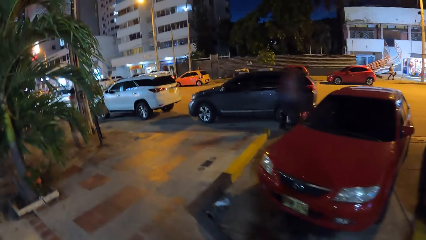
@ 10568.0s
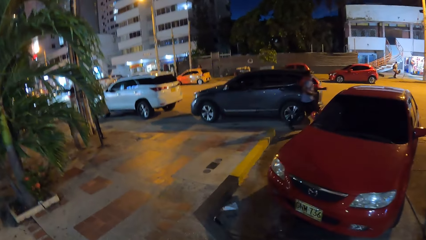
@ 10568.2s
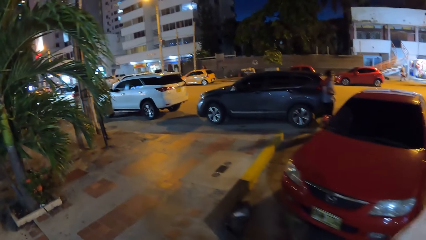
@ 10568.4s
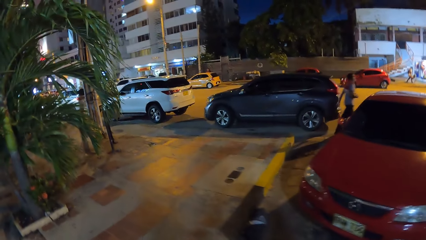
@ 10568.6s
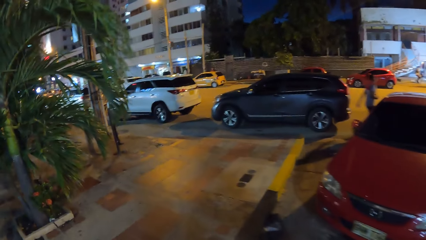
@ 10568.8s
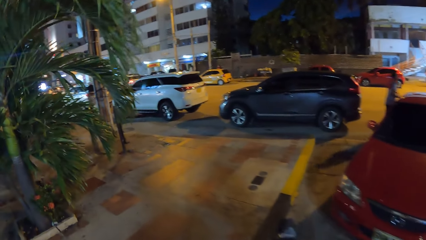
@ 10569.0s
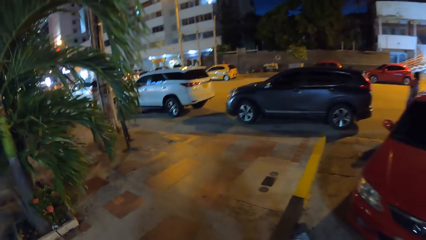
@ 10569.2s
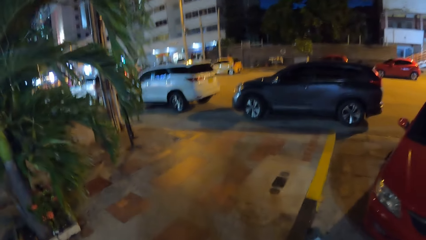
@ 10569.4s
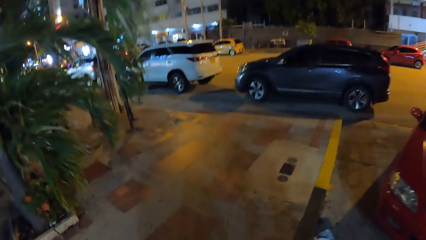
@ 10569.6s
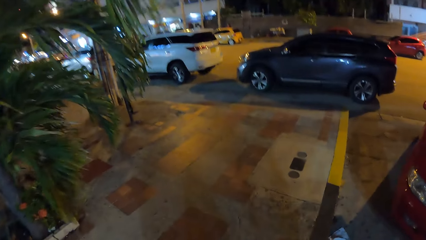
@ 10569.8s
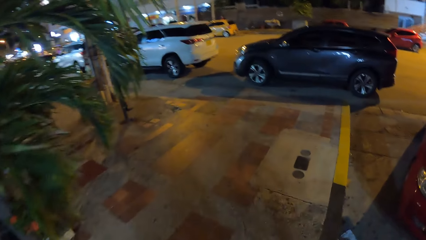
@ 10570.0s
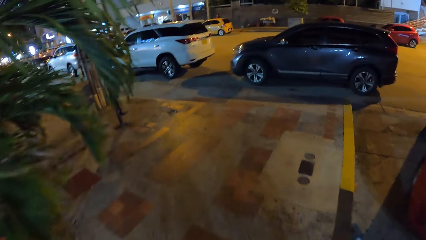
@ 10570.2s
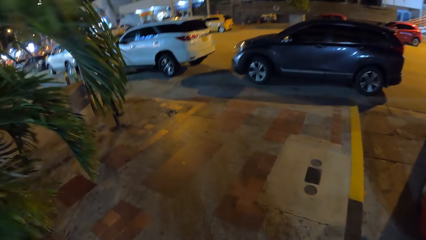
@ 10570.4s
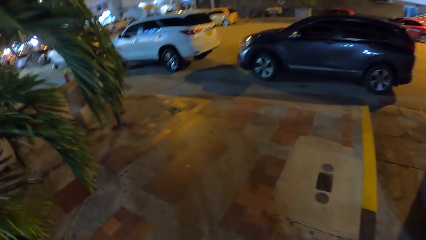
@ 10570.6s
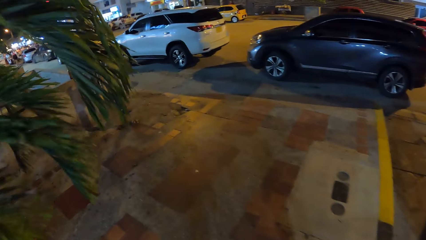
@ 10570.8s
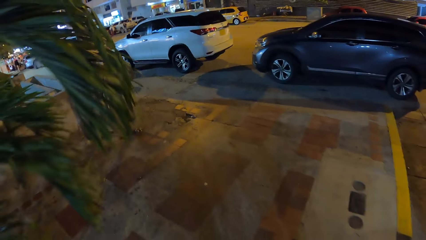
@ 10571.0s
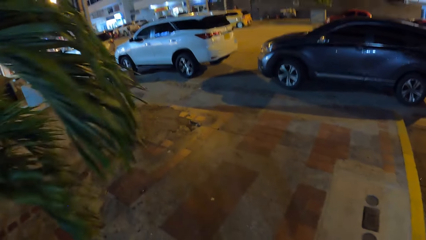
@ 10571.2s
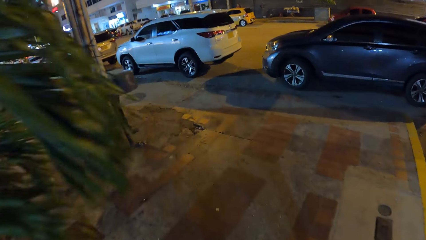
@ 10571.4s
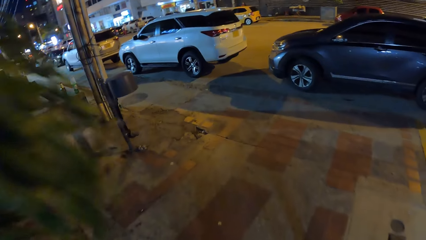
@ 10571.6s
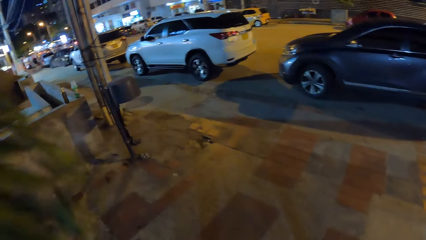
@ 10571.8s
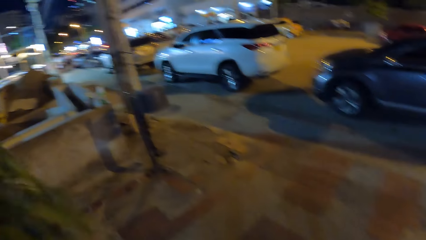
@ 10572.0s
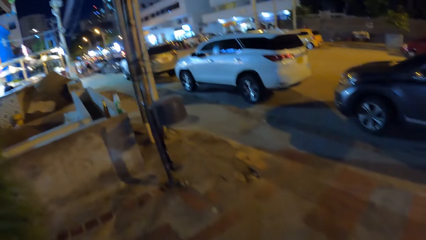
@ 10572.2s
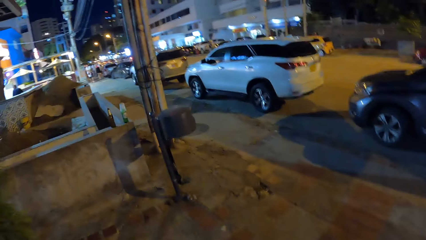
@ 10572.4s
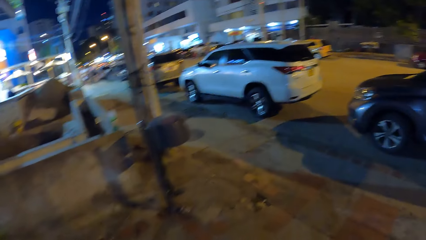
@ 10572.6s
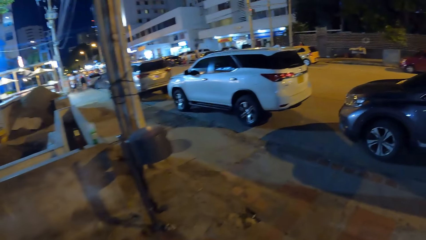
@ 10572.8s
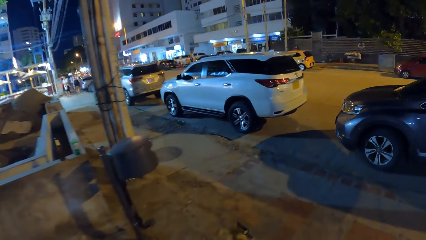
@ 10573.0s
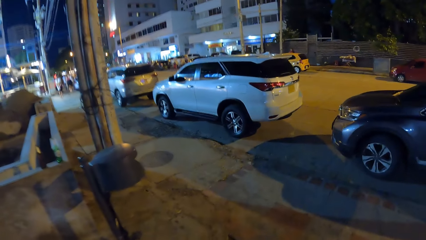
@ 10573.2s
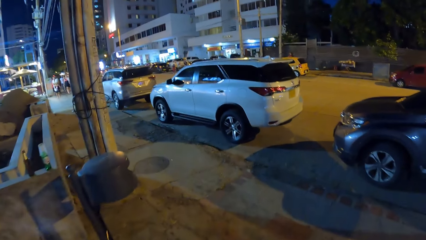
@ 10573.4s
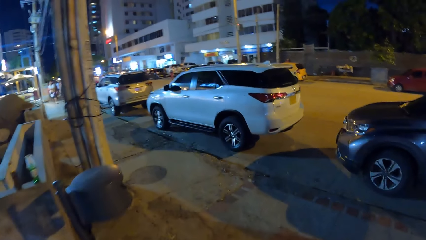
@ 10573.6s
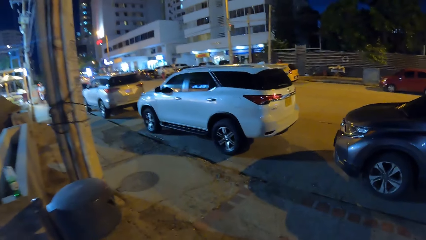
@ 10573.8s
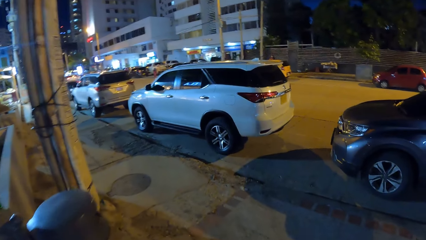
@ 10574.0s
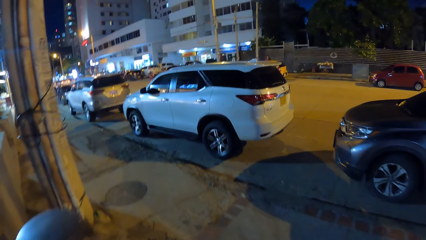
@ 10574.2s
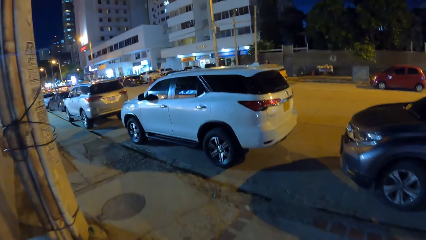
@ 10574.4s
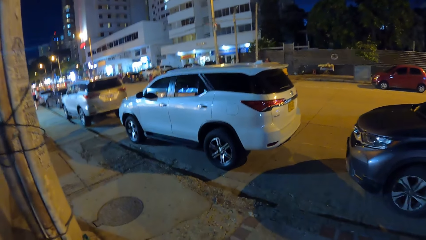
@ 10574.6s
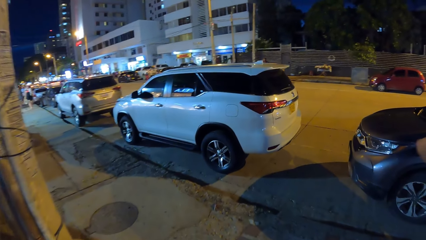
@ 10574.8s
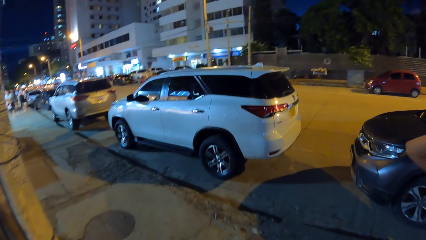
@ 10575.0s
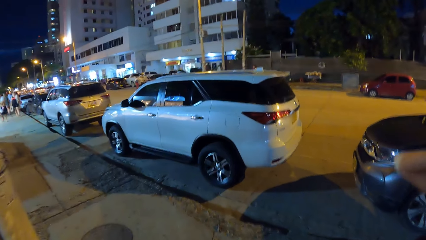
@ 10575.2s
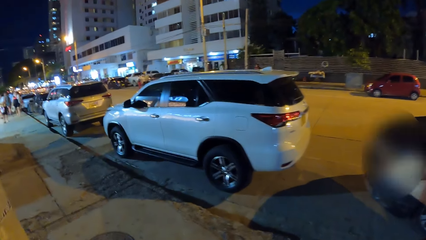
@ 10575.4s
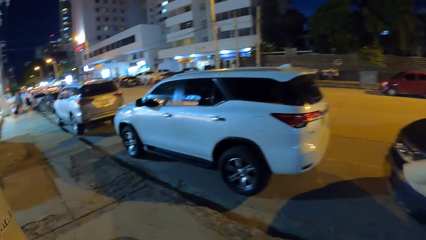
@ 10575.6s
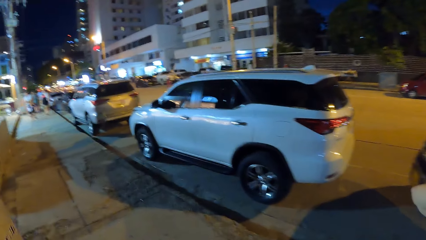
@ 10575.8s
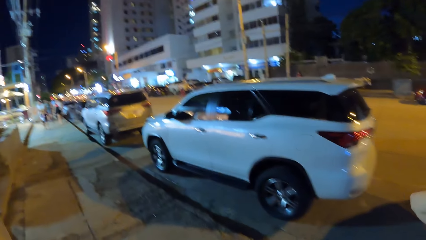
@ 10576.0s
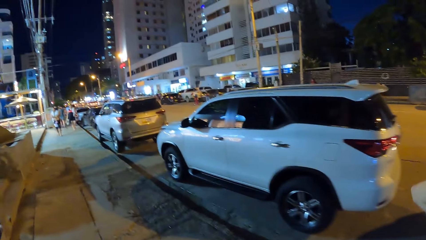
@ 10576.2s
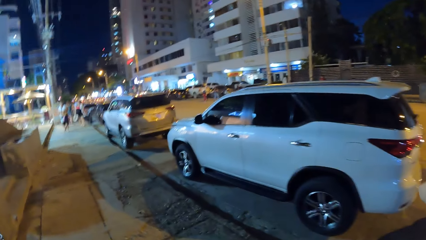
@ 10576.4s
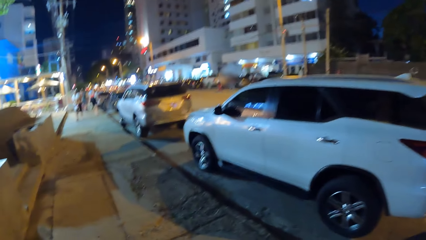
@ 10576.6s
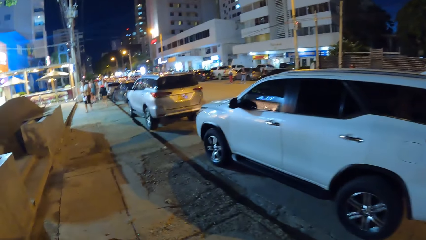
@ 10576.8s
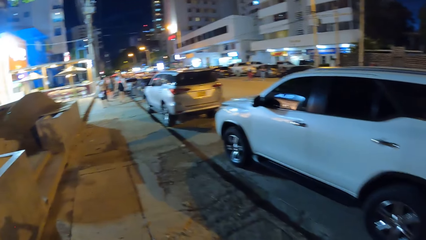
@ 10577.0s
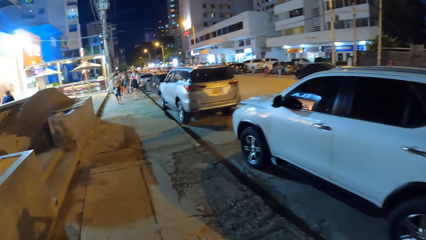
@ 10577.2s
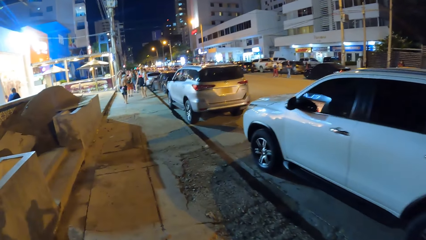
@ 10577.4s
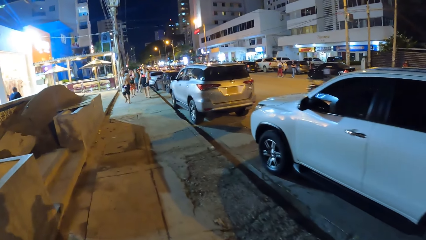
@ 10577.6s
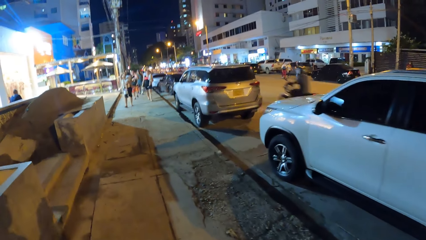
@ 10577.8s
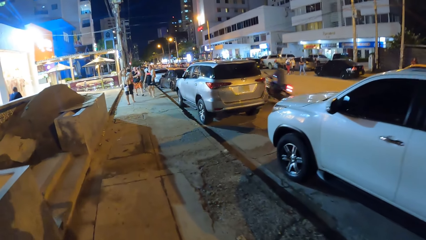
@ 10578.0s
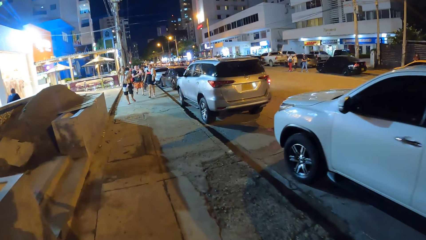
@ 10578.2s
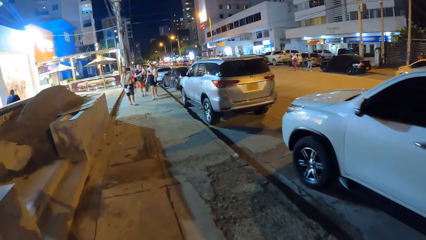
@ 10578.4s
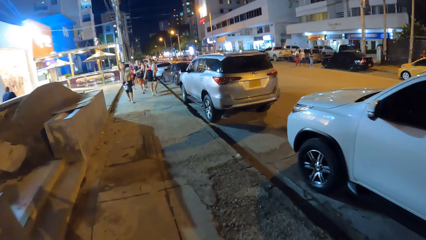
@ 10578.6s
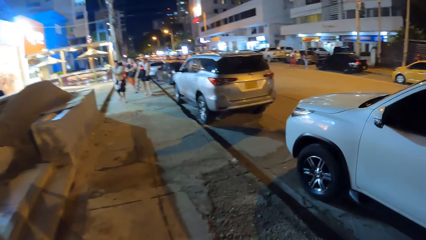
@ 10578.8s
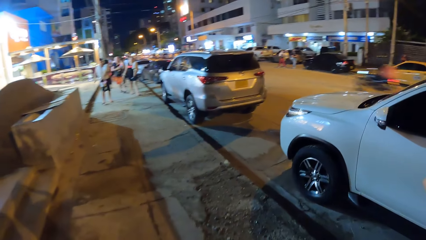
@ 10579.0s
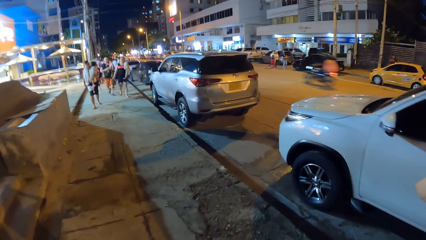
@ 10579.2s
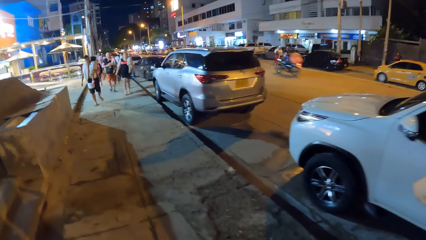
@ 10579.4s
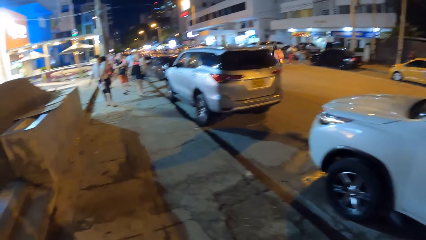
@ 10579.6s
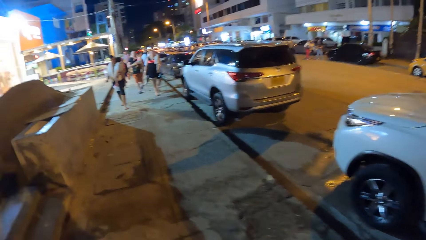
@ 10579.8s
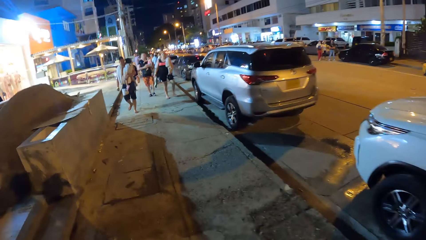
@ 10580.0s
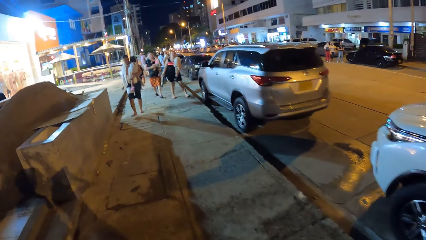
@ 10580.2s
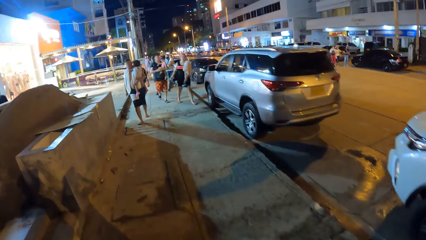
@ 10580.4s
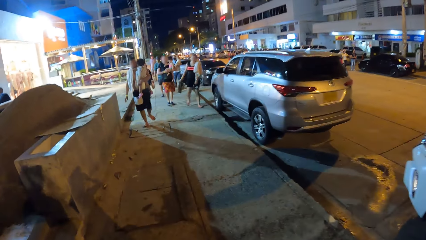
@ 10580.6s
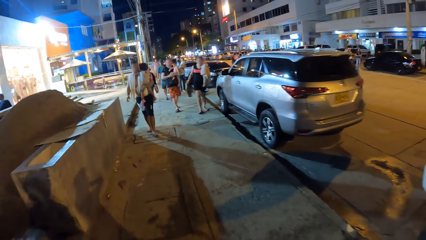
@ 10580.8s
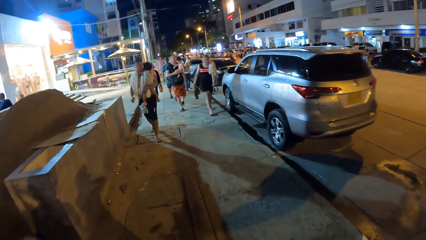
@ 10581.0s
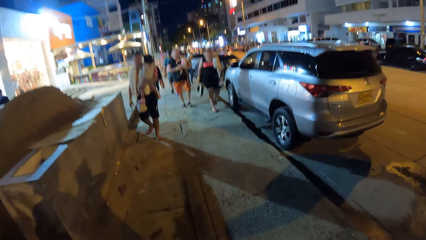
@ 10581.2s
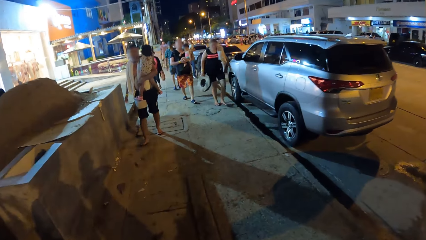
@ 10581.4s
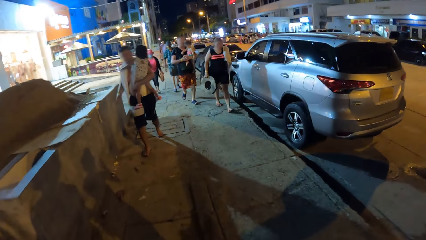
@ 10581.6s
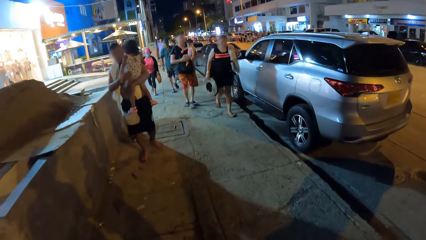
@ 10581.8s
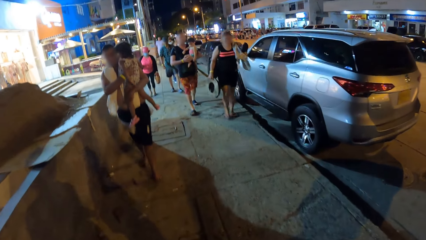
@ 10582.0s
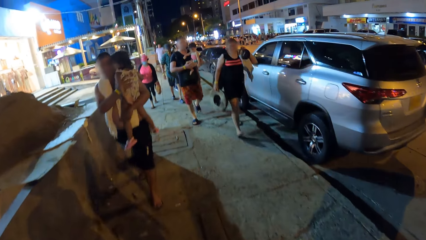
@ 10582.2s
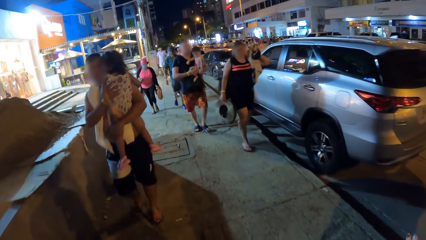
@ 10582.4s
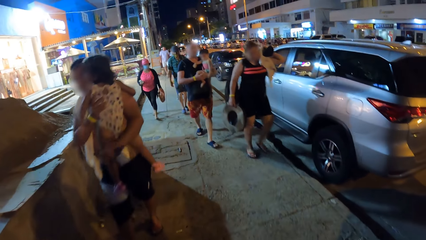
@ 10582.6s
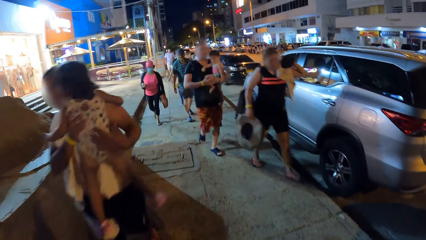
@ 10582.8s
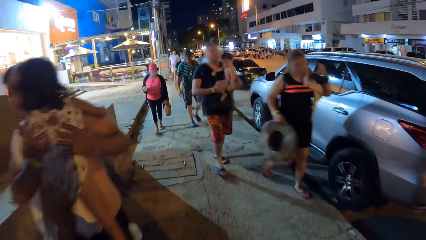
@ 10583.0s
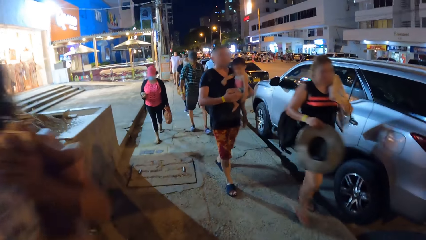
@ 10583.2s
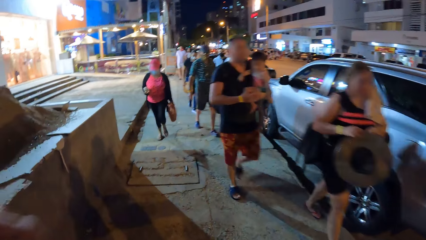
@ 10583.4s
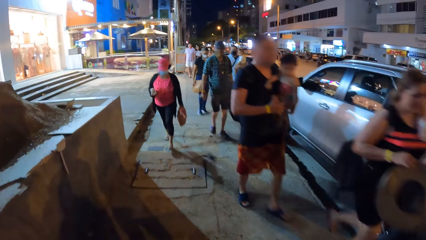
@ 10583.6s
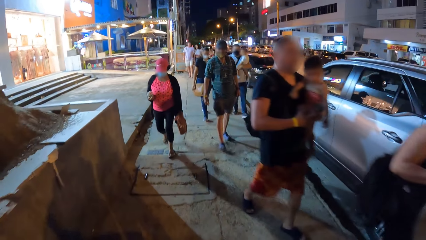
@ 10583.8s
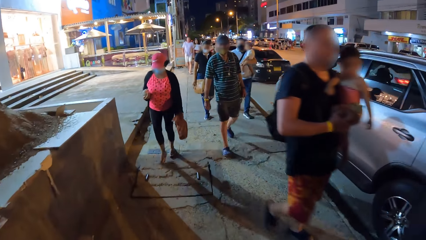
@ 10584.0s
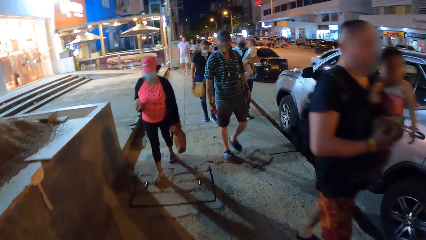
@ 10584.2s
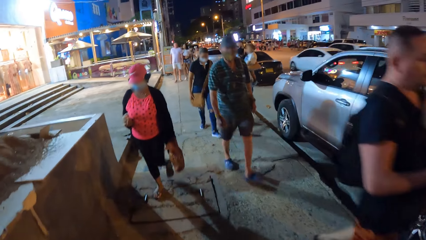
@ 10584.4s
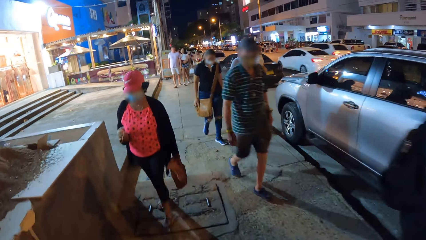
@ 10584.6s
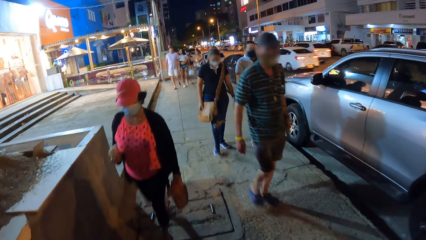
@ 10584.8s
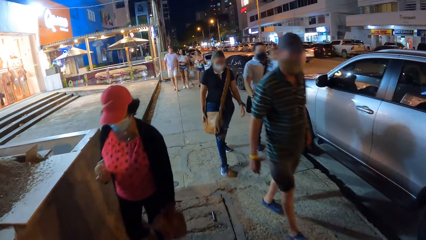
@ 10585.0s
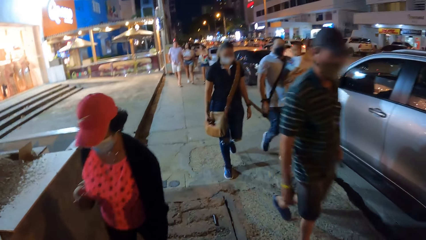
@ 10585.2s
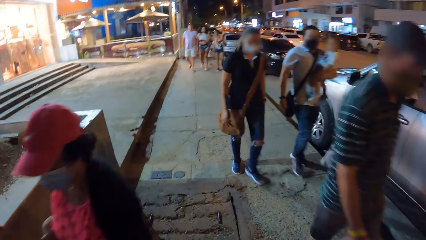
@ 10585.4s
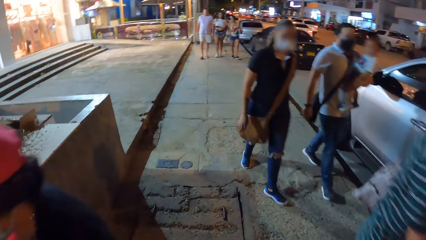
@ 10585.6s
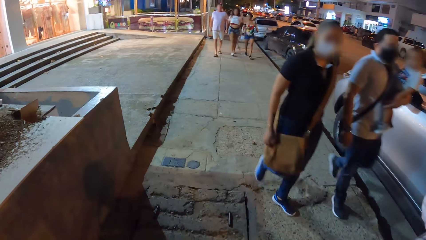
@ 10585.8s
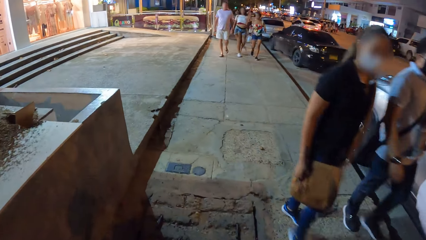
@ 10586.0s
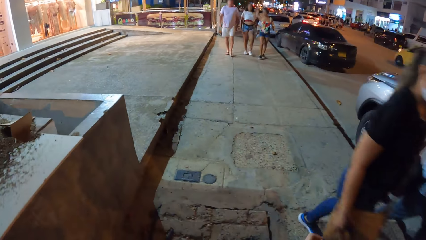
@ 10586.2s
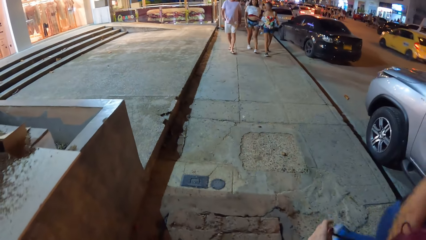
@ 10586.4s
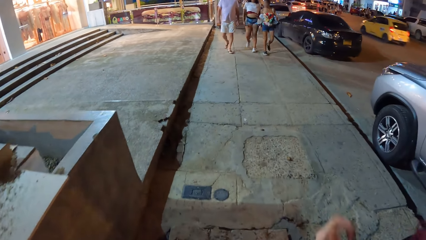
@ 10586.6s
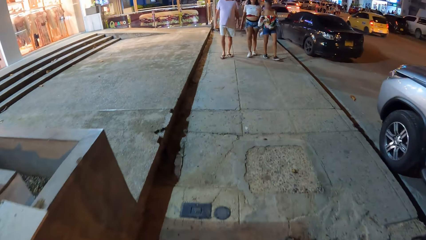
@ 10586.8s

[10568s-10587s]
The camera wearer walks past a group of people on the walkway by the street.
